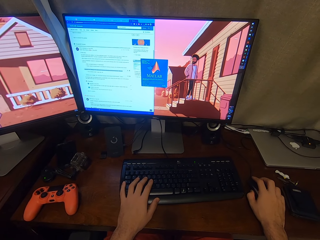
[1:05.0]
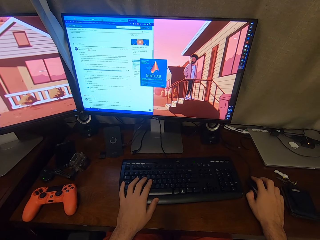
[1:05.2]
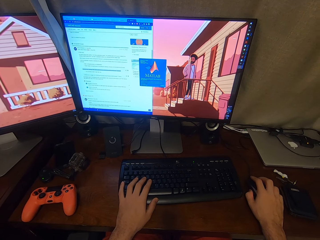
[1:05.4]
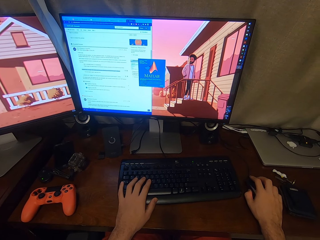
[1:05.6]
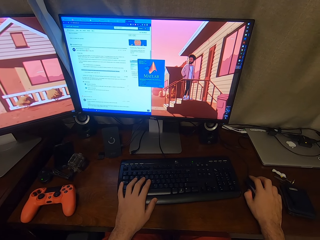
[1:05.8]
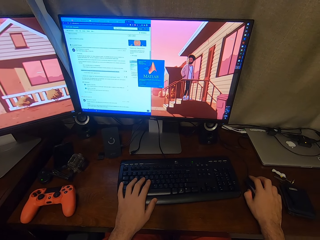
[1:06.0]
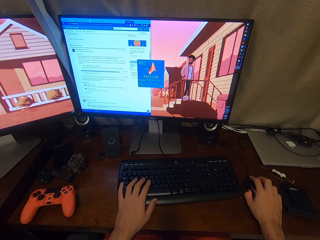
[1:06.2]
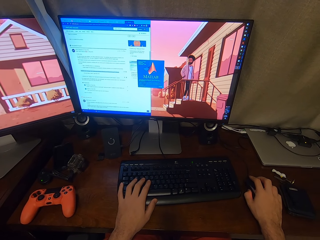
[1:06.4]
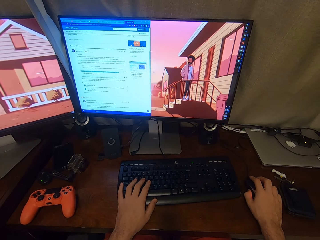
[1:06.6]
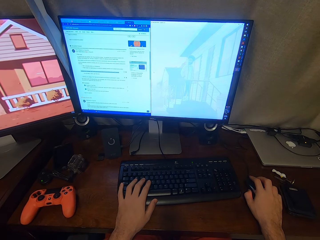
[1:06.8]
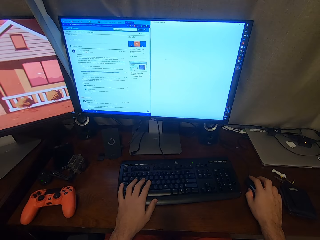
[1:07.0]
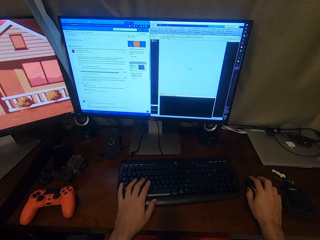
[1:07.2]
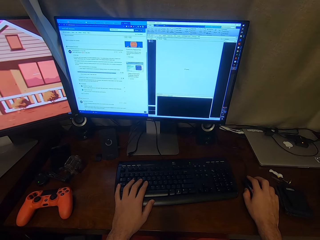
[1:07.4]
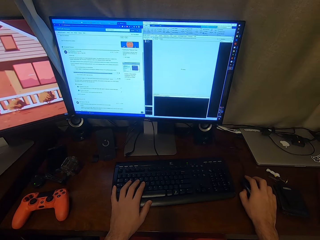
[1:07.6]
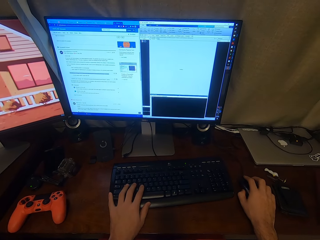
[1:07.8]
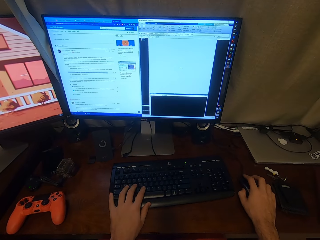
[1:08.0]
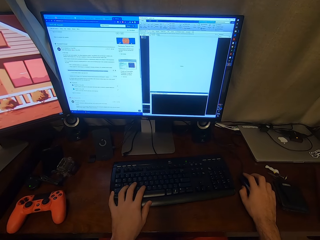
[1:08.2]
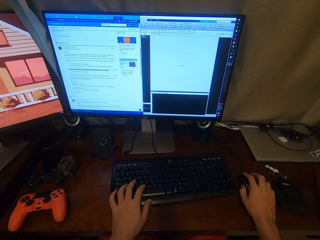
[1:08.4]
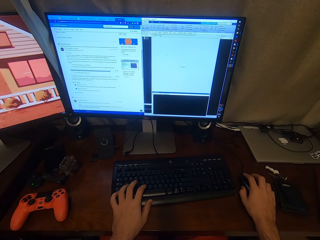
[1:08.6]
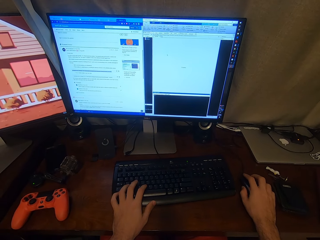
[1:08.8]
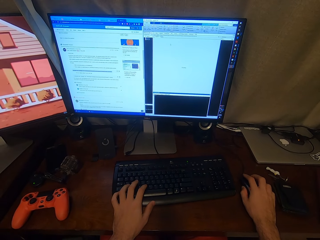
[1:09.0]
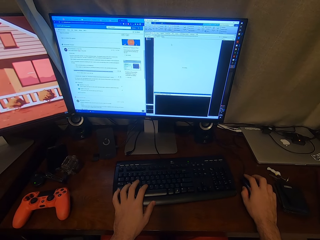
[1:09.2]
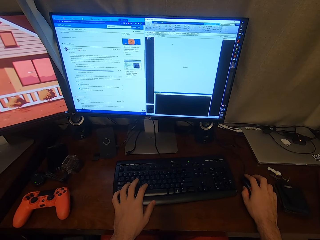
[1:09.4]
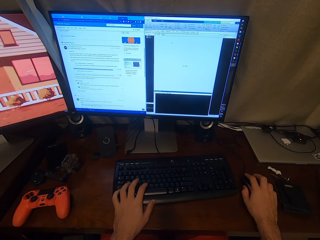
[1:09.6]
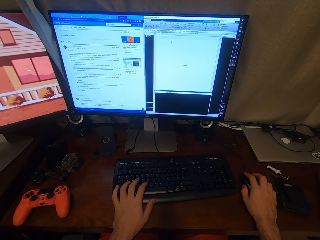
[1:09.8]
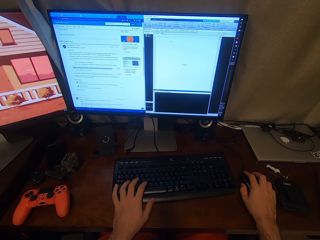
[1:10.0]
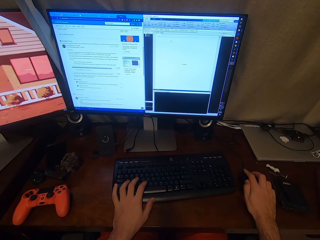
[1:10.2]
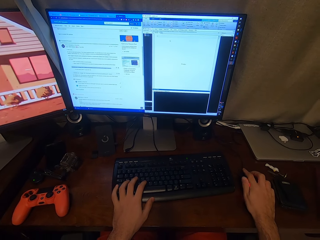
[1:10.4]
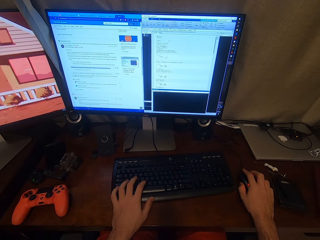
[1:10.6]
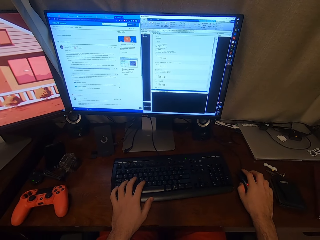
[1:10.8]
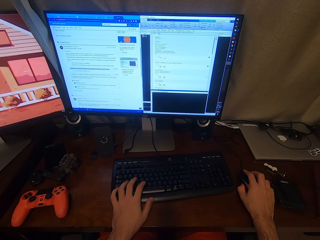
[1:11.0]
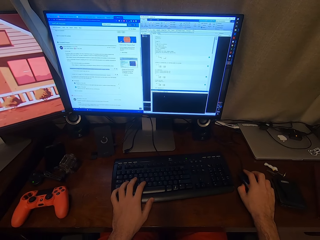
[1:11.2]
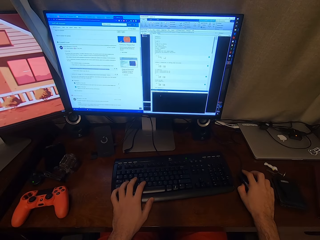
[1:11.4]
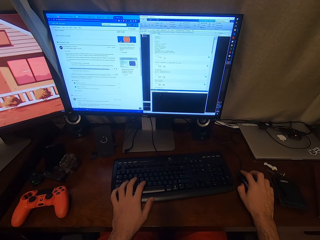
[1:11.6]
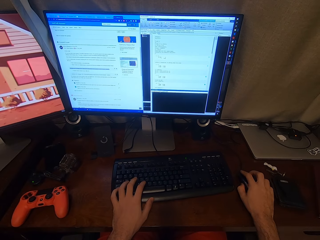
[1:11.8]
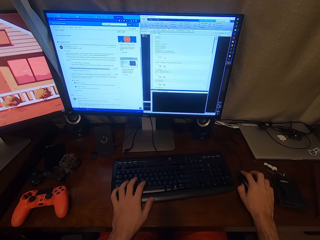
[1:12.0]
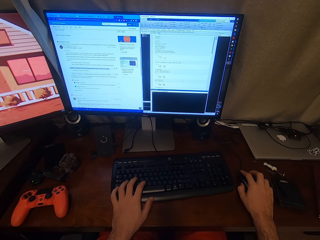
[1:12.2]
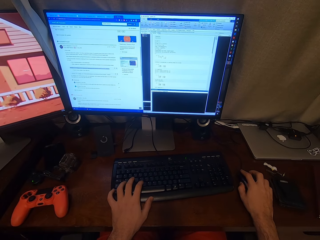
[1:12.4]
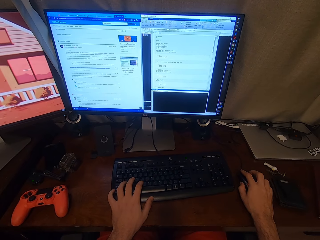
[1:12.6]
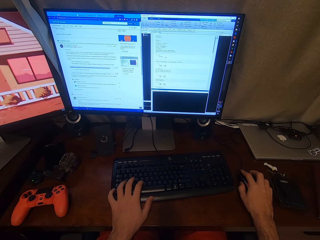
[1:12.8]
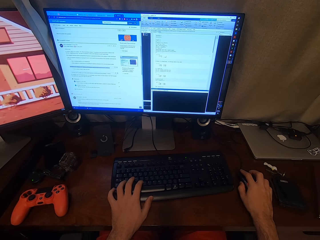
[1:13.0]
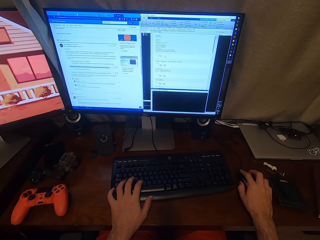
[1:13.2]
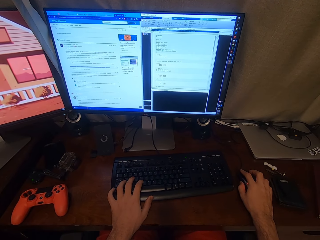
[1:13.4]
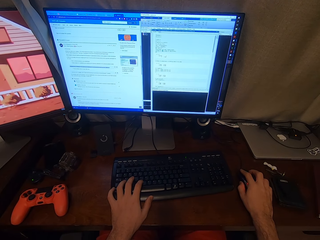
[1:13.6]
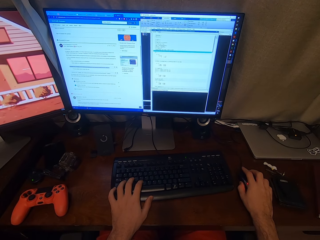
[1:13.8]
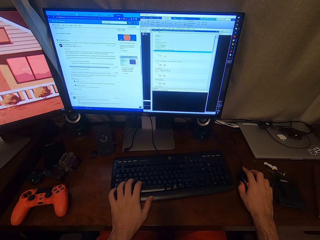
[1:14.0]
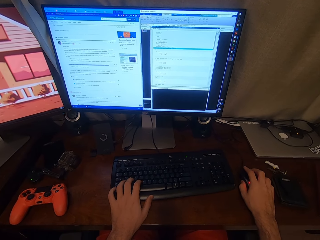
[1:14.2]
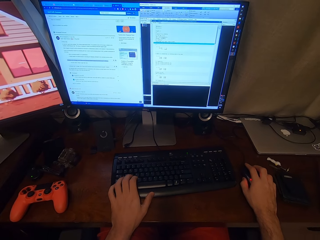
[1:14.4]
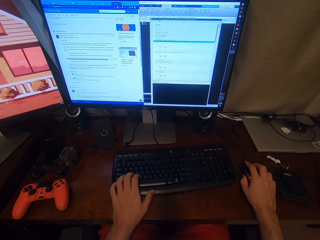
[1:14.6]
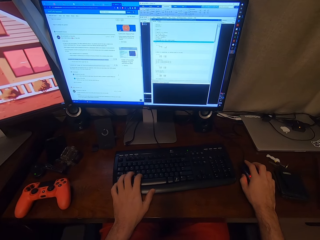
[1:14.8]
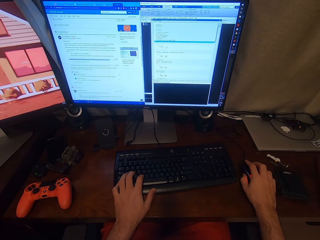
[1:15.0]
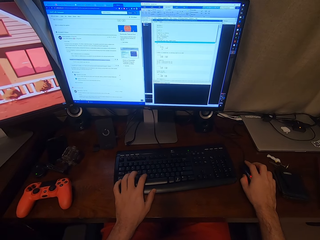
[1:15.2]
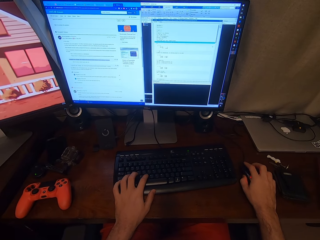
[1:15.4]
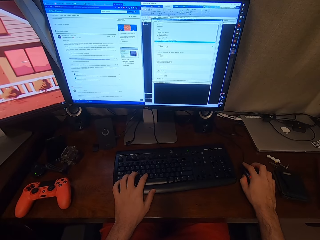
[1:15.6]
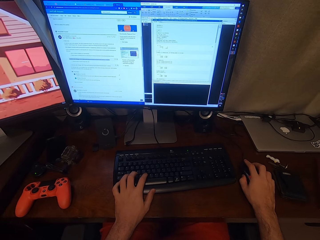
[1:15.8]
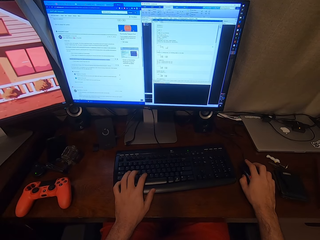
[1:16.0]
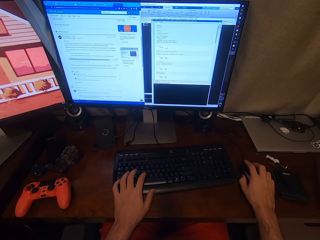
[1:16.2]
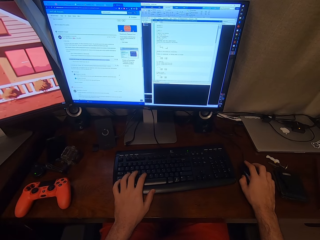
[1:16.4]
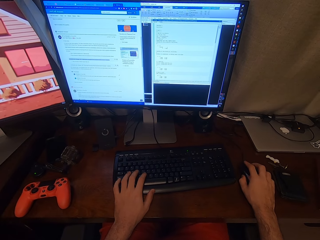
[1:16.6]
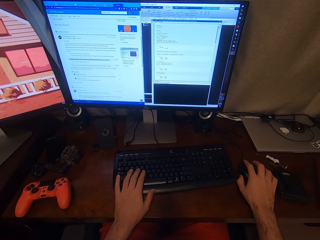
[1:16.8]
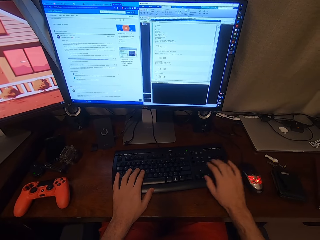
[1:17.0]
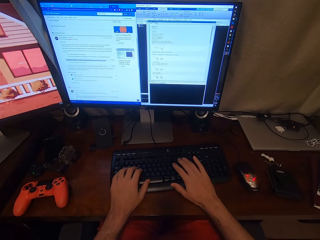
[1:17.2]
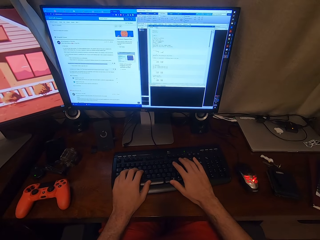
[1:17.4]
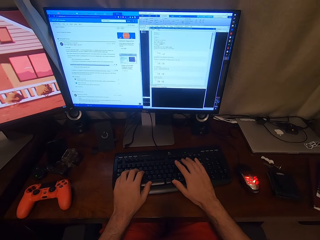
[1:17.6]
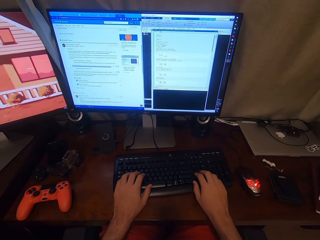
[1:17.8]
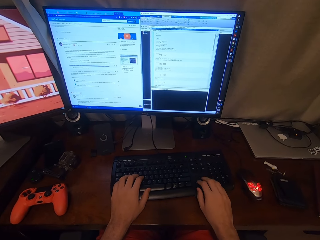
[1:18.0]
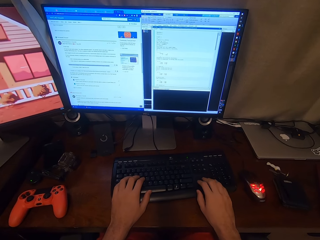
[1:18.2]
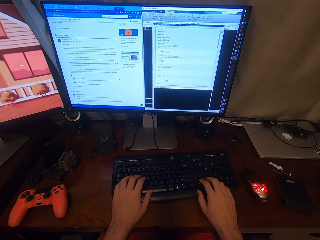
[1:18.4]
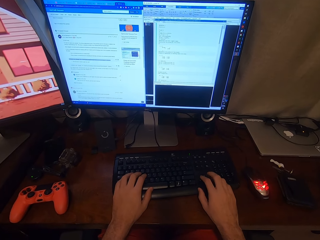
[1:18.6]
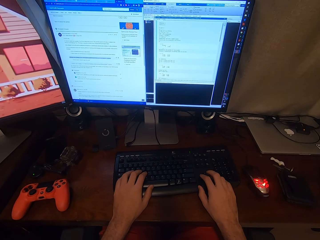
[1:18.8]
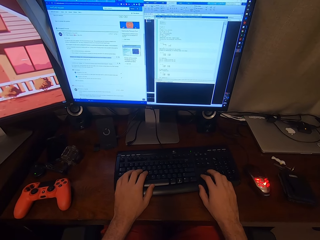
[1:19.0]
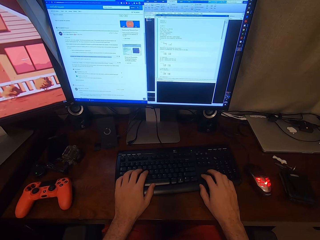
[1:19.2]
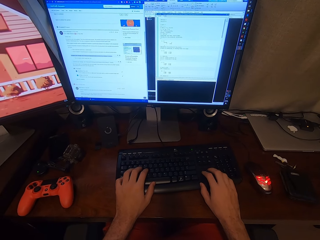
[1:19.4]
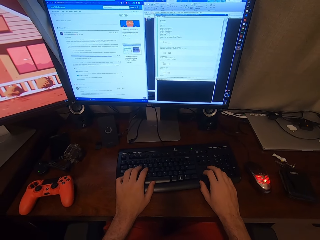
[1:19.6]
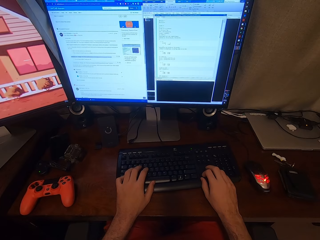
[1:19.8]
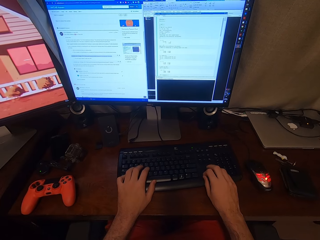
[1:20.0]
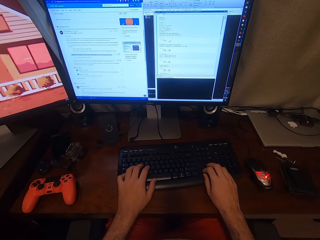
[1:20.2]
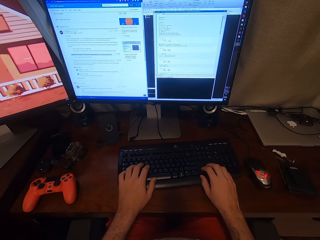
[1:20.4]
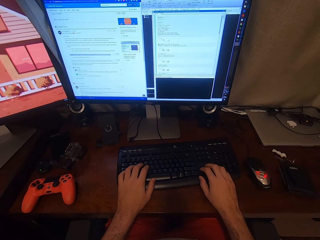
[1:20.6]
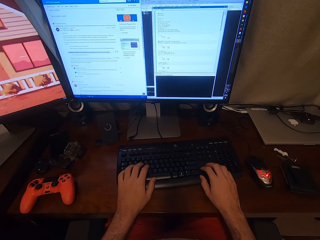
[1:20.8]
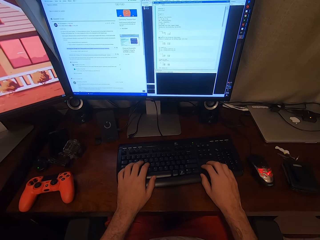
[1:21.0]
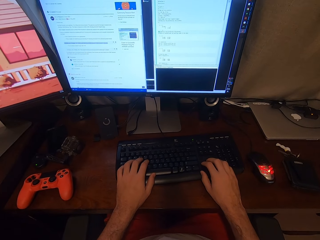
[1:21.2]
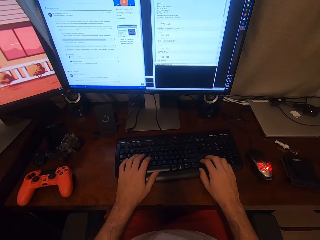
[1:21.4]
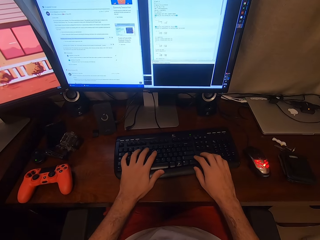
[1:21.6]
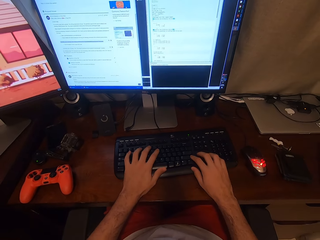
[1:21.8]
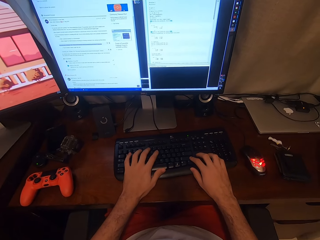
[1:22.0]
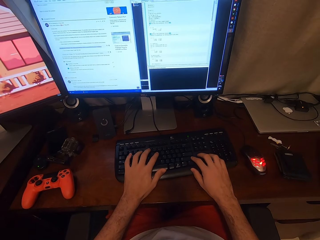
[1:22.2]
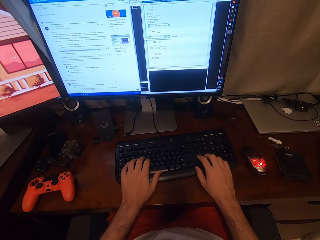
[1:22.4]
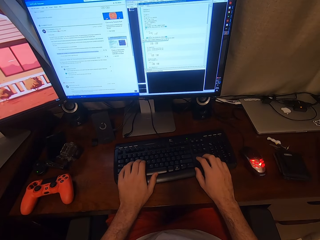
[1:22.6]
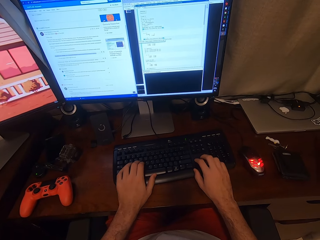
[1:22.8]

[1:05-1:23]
The camera wearer shifts the right hand to the keyboard. They operate the computer. They type in a room.

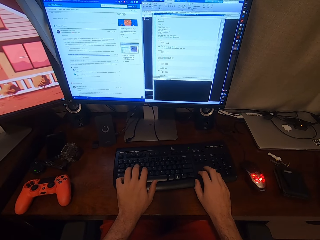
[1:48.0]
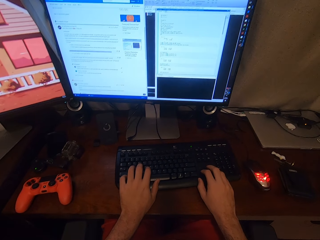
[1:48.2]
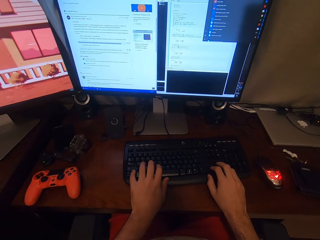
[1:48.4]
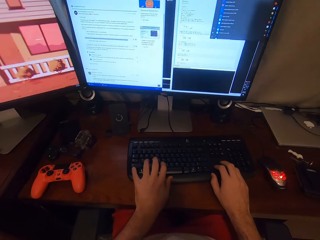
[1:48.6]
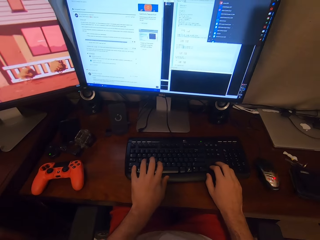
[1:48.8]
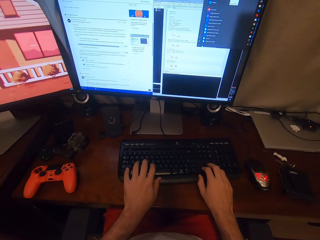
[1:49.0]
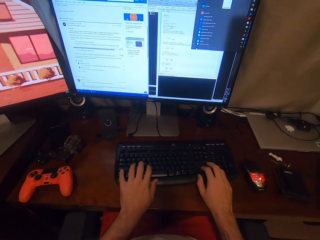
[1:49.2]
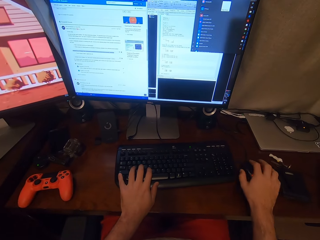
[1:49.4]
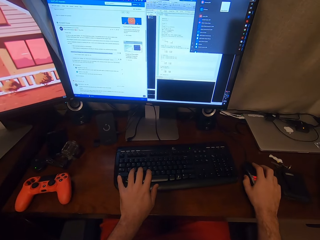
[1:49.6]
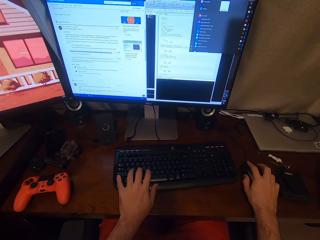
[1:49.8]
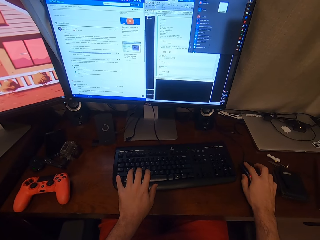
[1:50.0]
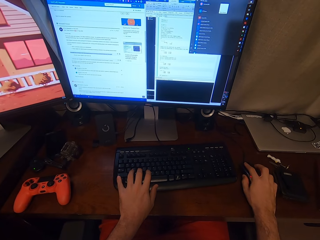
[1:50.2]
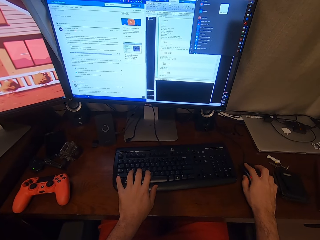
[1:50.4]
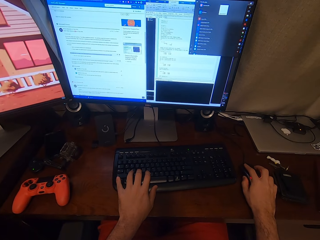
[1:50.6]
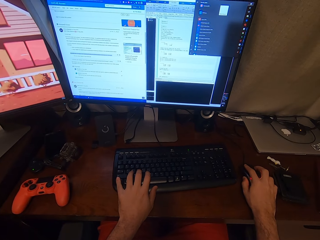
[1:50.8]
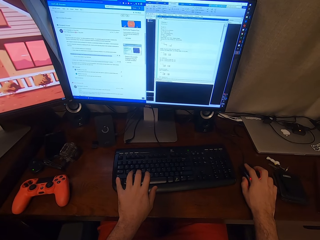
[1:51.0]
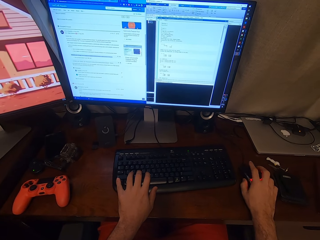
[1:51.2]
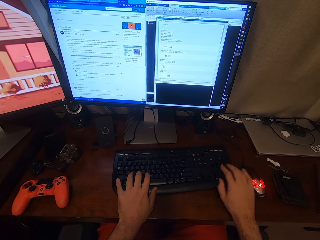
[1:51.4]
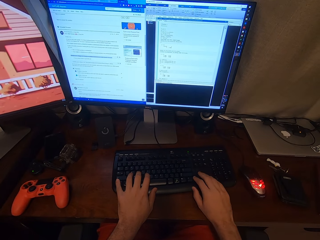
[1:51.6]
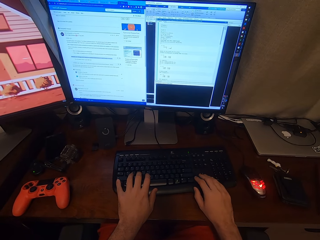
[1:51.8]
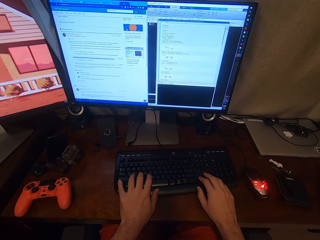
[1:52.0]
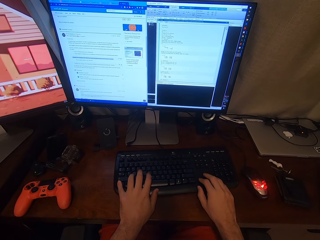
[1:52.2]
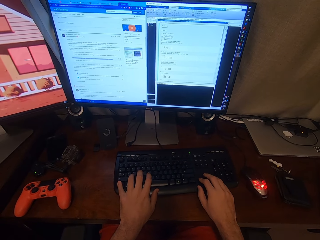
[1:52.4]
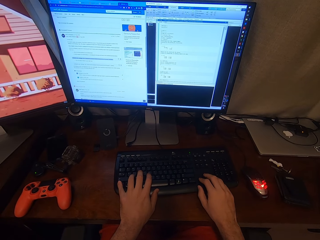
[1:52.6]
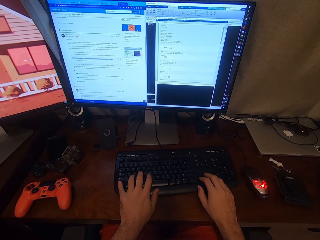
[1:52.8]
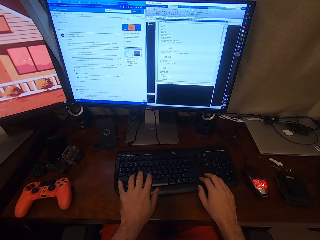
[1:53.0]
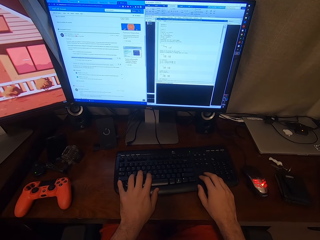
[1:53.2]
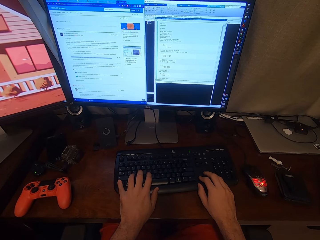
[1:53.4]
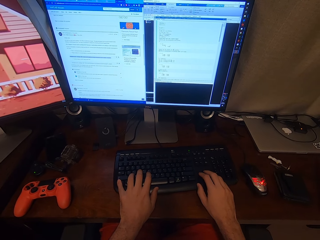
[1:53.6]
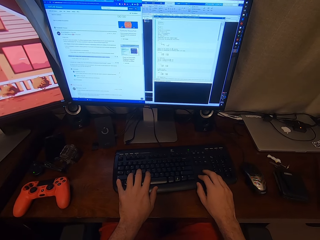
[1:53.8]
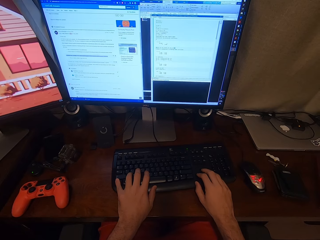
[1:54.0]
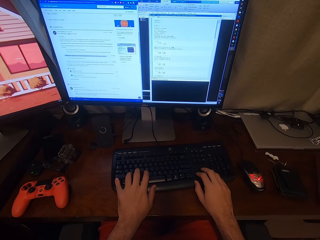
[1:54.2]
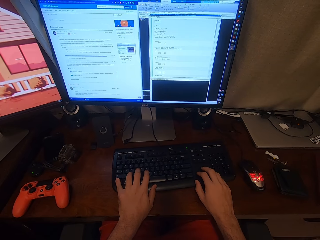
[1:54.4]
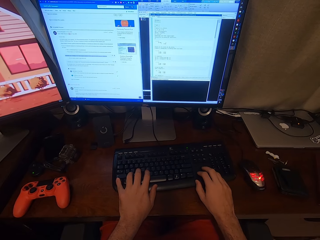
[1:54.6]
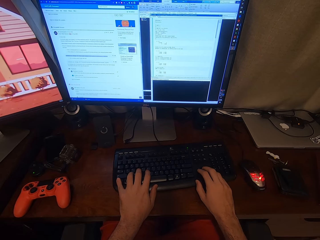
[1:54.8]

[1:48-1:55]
The camera wearer shifts the right hand to the mouse. They operate the computer. They hold the computer mouse. They shift the right hand to the keyboard. They type in a room. They operate the computer.
